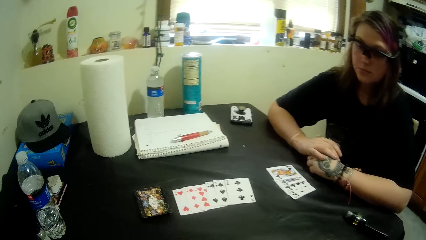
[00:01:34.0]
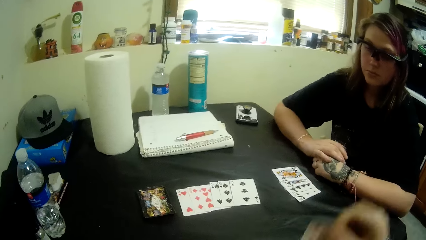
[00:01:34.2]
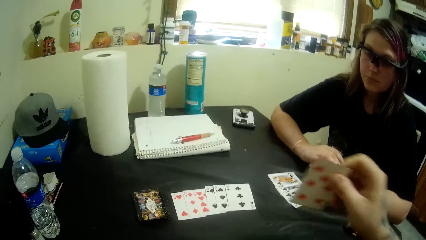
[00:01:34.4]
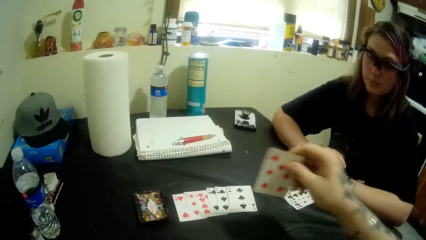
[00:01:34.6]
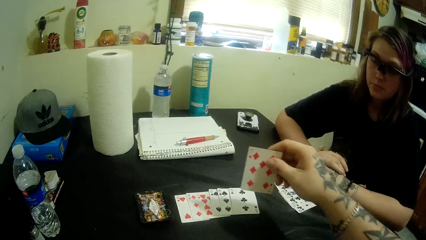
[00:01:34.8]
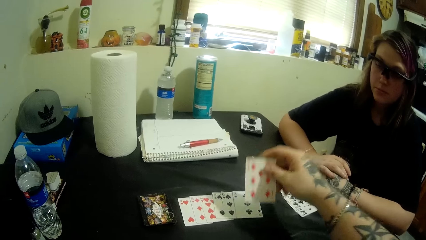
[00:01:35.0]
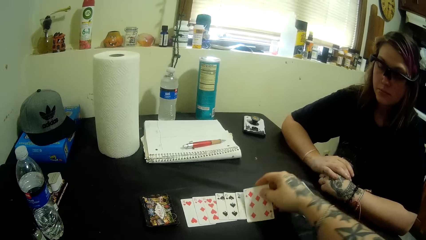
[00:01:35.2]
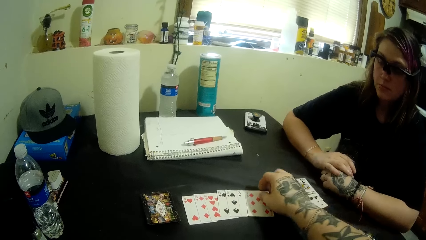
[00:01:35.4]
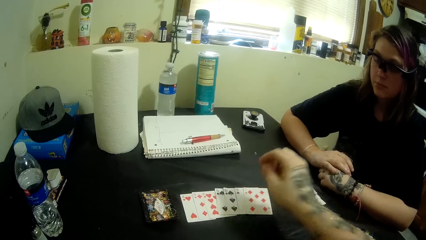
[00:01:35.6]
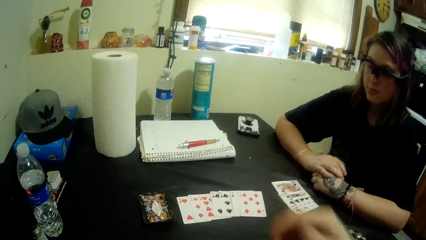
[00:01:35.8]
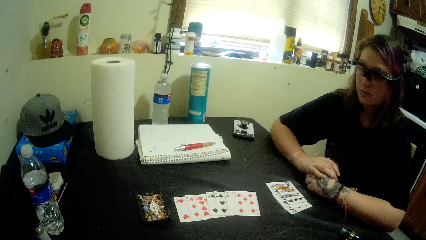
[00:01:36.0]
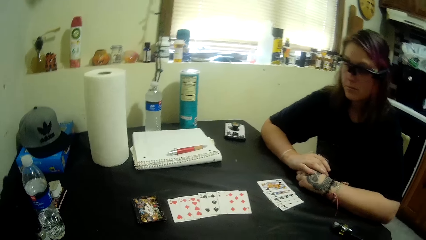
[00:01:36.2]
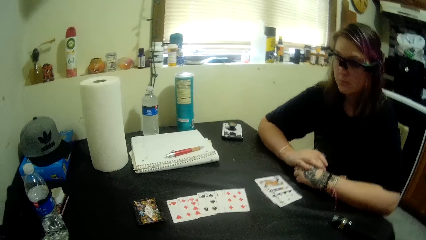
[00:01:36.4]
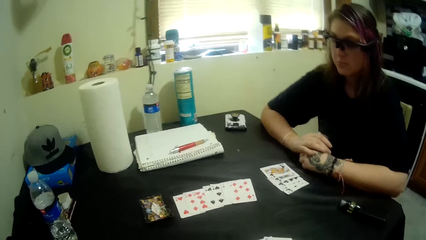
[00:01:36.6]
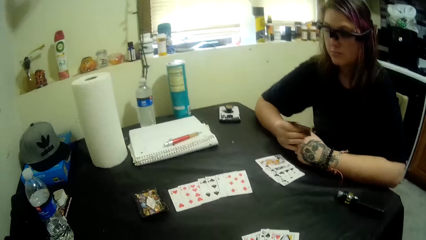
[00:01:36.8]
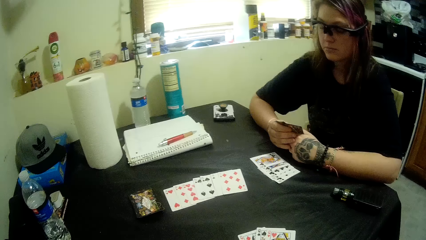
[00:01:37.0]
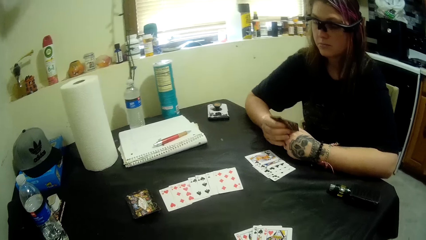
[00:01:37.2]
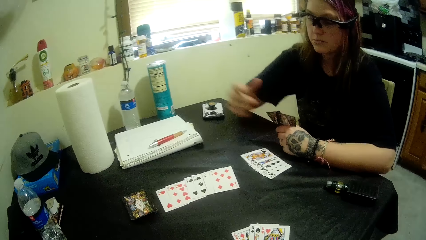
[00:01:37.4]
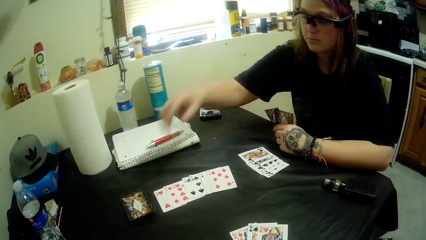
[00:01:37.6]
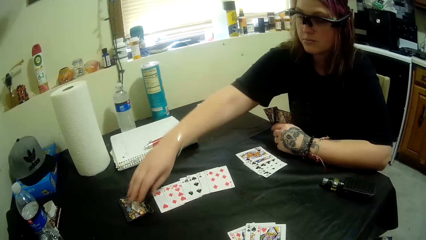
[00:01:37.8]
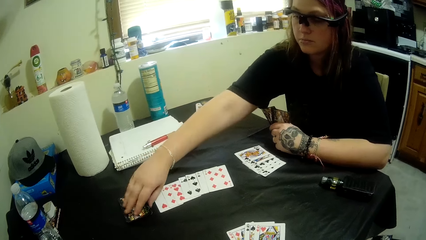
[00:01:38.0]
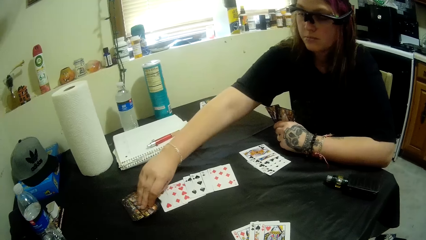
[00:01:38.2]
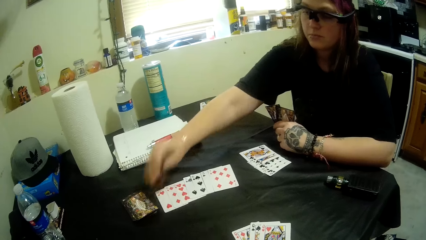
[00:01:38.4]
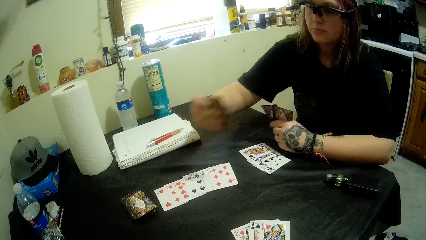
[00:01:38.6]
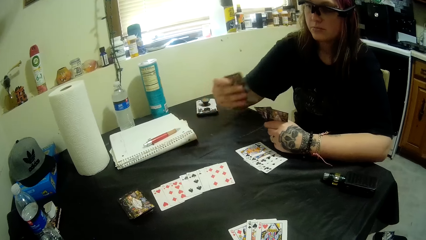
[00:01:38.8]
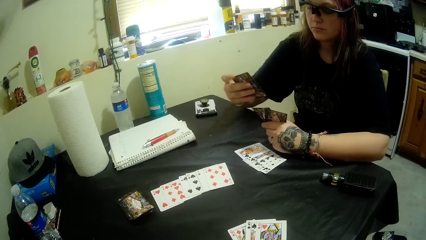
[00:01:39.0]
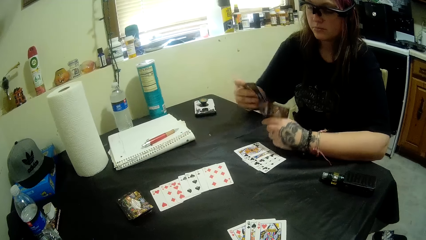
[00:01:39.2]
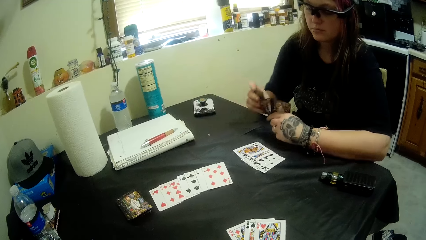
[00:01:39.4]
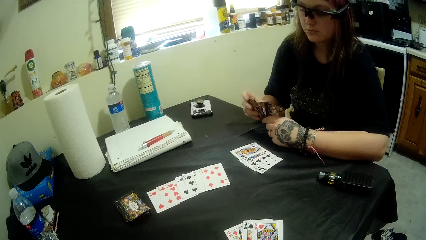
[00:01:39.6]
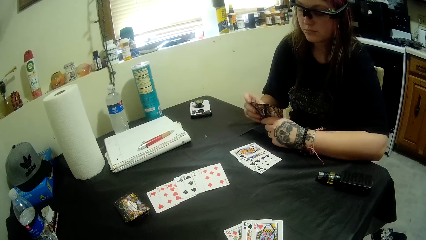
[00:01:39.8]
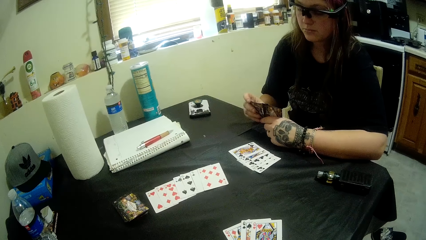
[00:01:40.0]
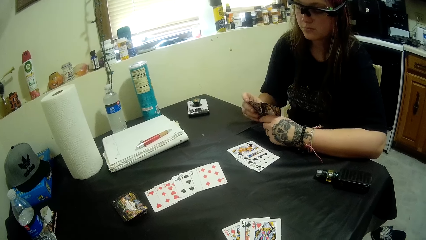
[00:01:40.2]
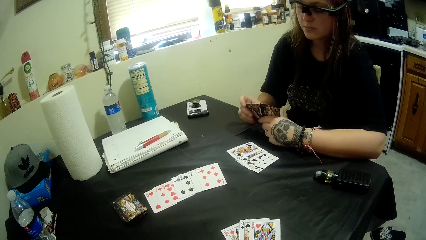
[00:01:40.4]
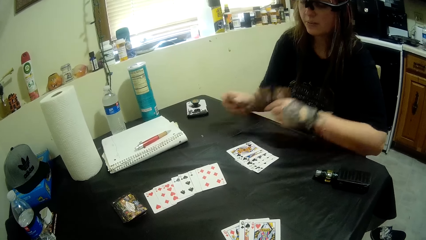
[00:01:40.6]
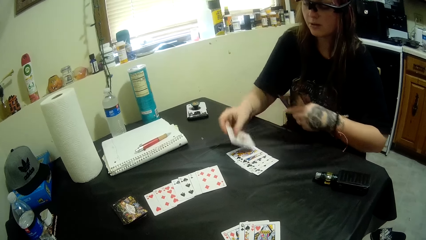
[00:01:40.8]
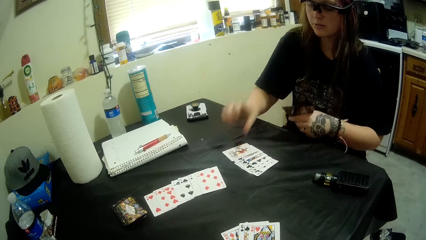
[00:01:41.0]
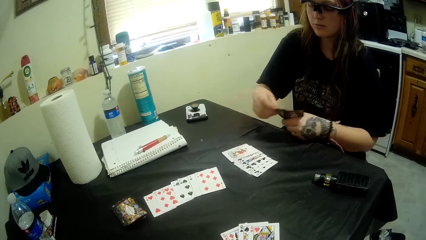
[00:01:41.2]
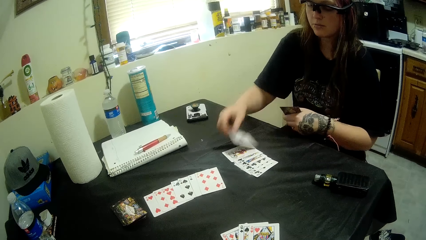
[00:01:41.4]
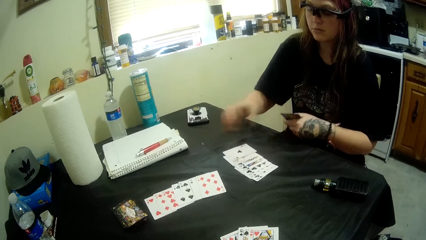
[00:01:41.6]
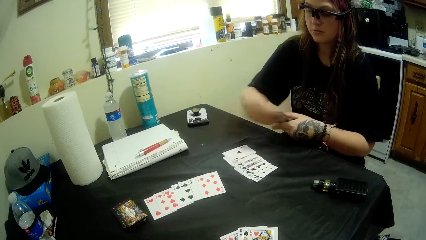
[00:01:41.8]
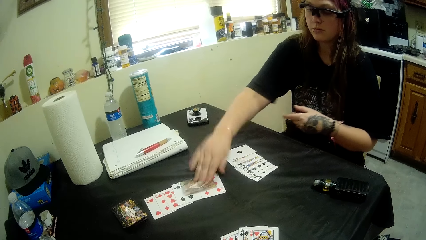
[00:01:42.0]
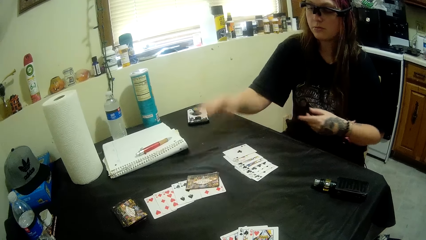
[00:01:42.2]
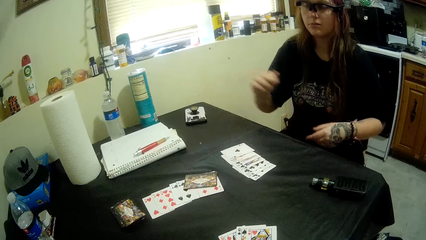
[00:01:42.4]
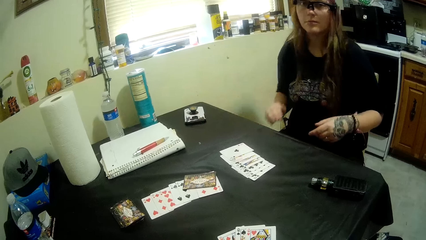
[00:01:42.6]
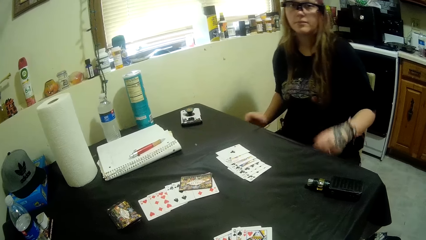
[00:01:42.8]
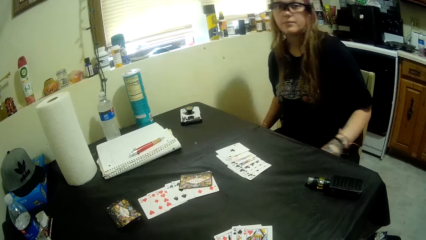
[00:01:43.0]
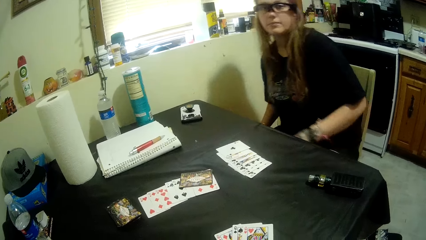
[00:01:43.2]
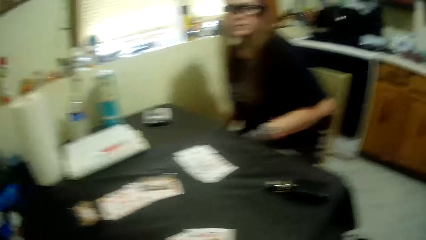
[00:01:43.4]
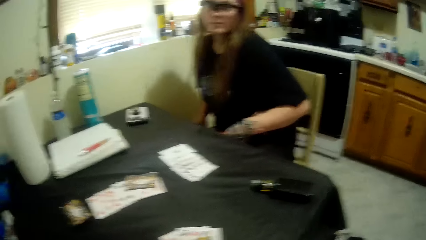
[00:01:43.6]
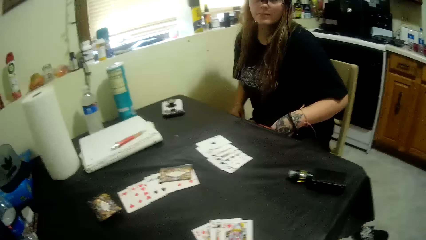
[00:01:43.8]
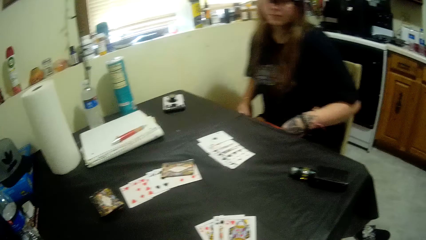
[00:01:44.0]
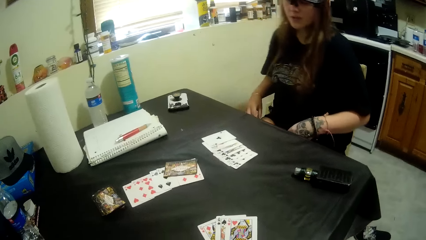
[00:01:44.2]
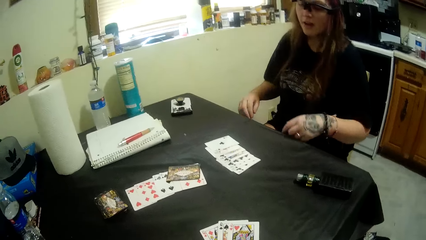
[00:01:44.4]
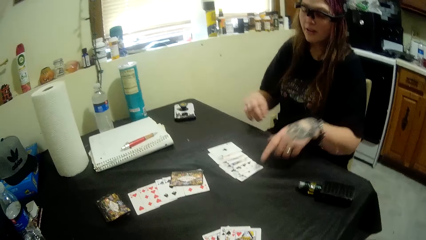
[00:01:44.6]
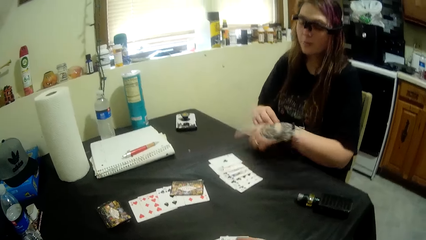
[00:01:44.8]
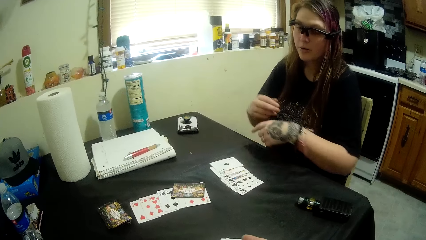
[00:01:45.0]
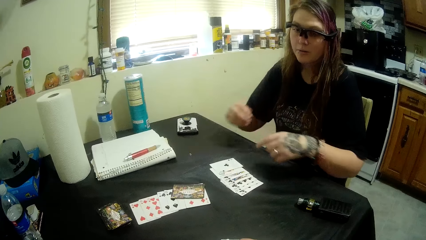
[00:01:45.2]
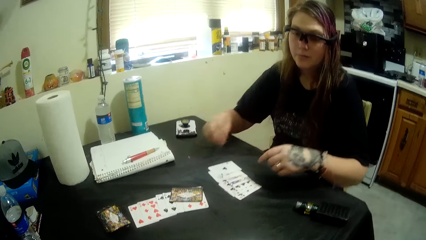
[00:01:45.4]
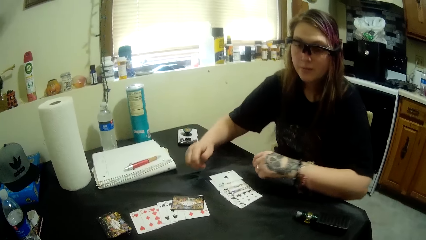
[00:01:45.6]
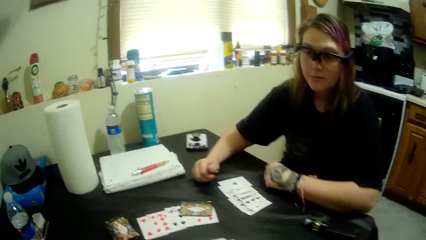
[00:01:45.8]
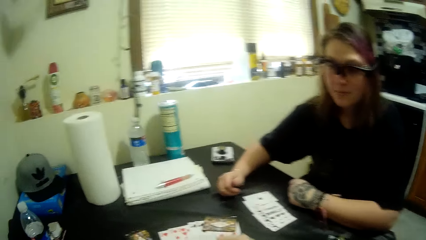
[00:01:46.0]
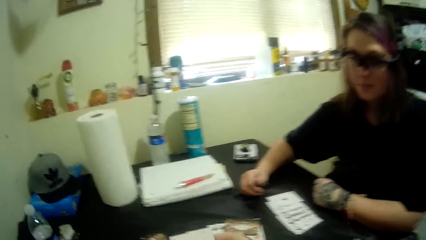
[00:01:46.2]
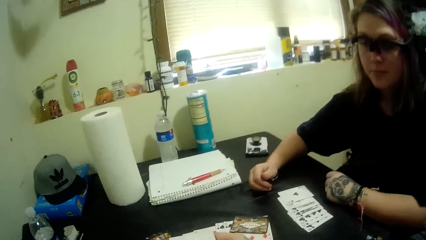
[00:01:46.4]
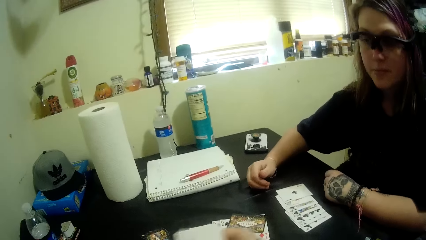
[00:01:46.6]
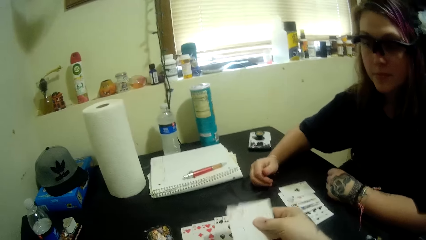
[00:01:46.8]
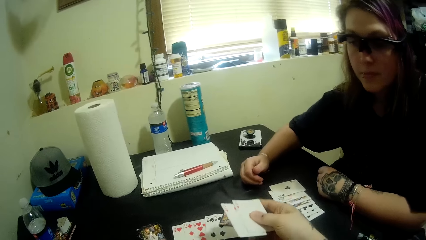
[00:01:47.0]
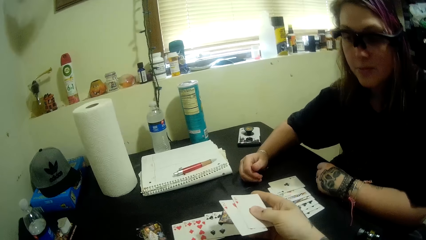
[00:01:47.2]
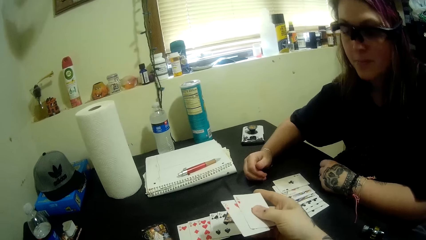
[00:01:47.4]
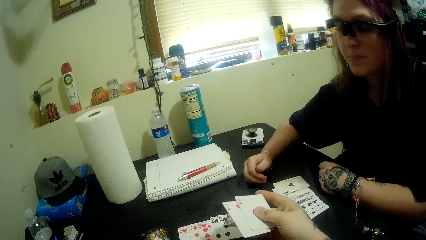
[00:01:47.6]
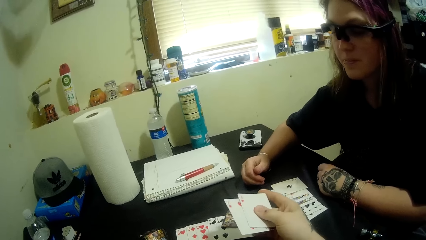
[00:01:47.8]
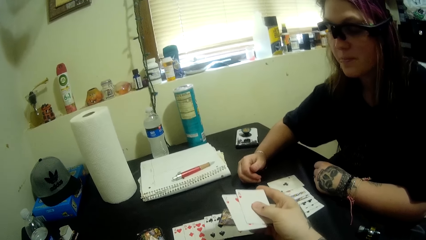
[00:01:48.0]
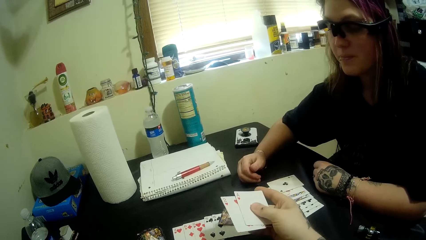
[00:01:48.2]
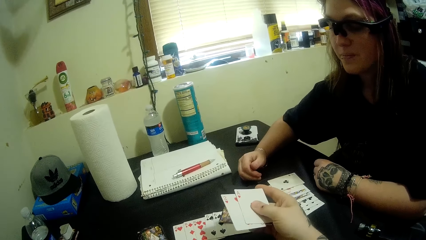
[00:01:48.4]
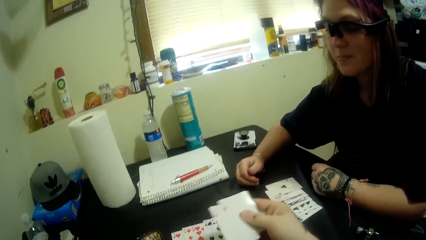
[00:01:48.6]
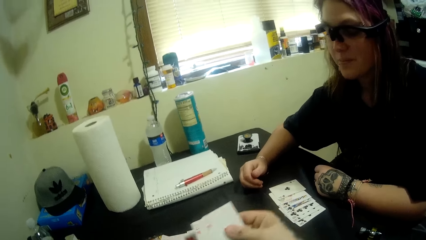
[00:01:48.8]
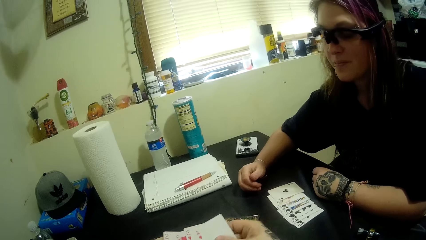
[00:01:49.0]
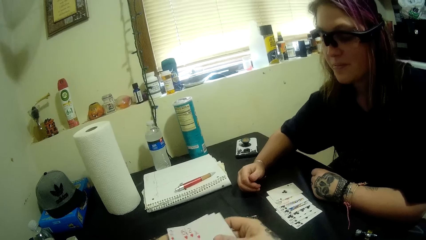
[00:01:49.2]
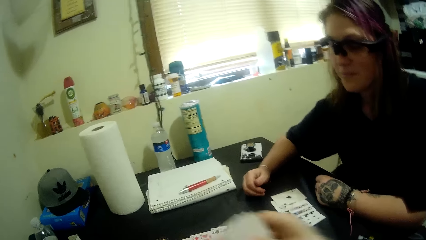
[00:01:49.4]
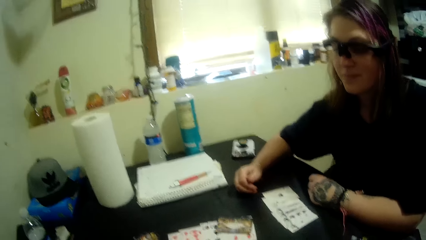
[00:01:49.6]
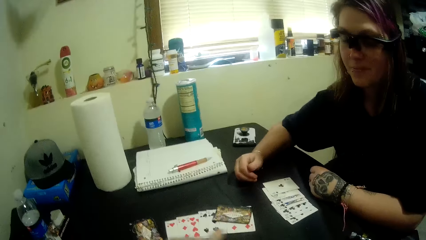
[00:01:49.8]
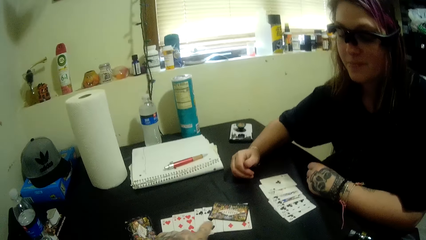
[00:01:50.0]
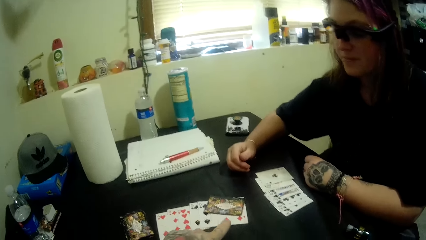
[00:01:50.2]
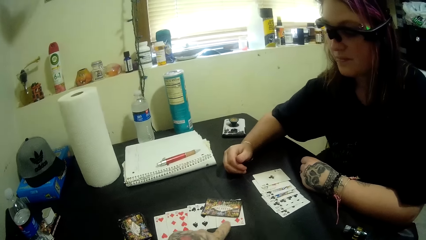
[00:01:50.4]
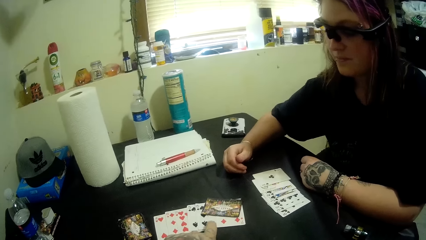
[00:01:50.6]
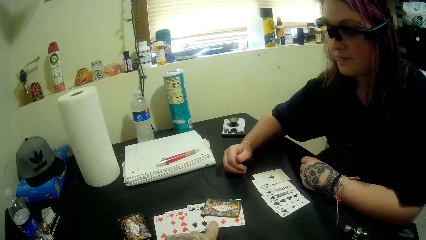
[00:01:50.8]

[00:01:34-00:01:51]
The camera wearer puts the card on the table. The woman picks up the card from the table. The woman looks at the cards. The woman drops some cards on the table. The woman plays the game conversing. The camera wearer converses with the woman.
